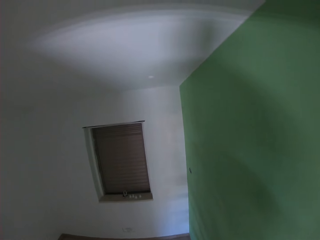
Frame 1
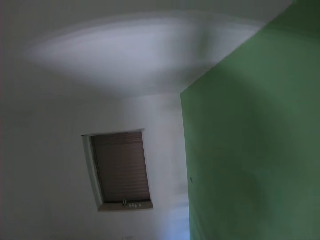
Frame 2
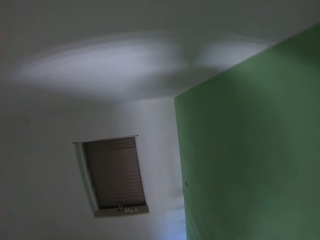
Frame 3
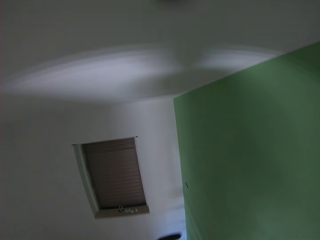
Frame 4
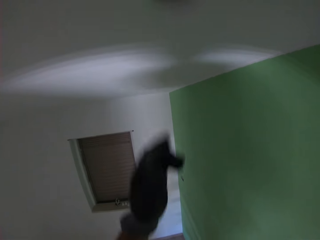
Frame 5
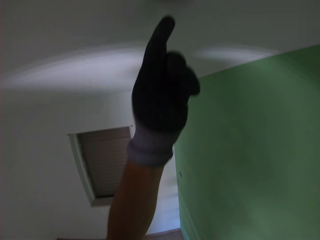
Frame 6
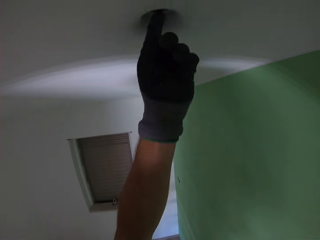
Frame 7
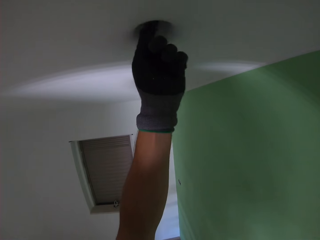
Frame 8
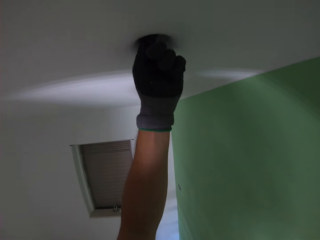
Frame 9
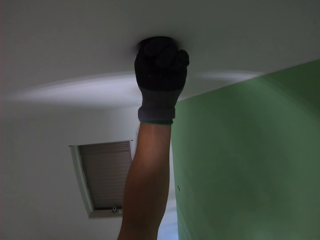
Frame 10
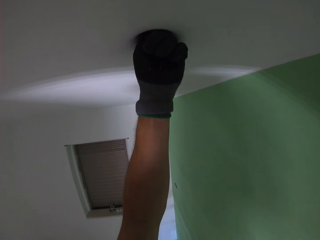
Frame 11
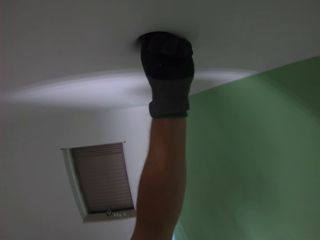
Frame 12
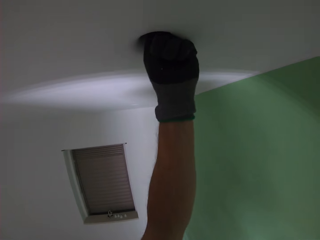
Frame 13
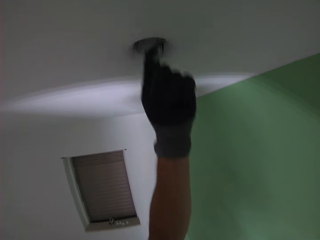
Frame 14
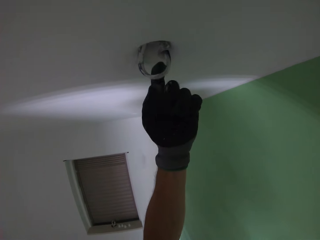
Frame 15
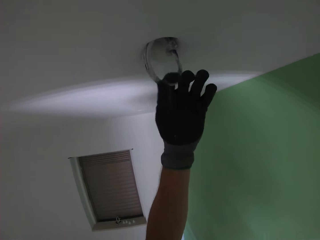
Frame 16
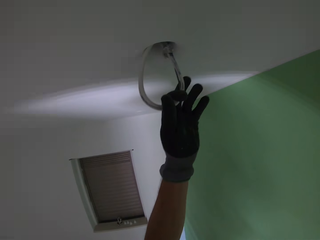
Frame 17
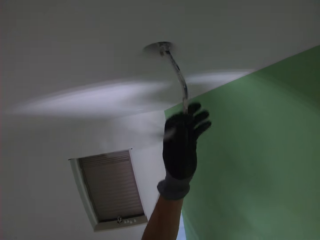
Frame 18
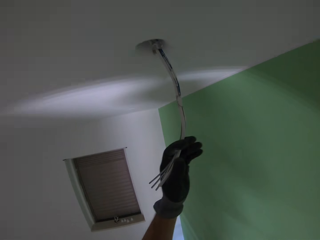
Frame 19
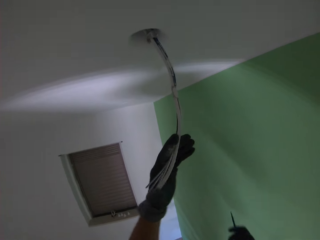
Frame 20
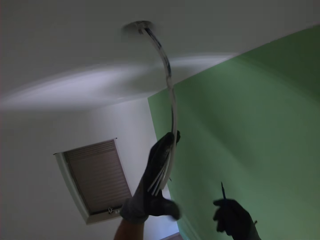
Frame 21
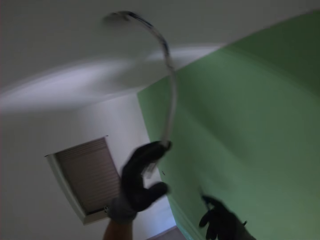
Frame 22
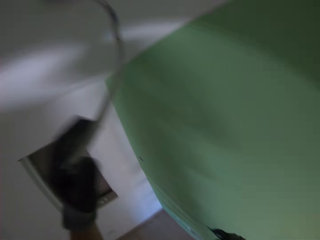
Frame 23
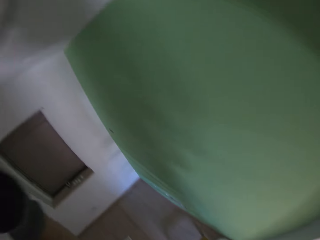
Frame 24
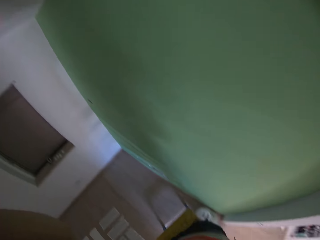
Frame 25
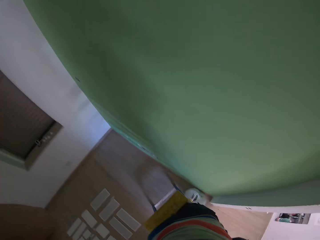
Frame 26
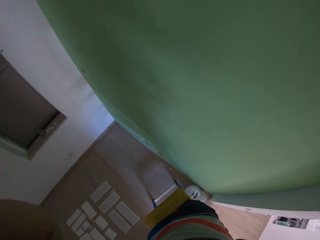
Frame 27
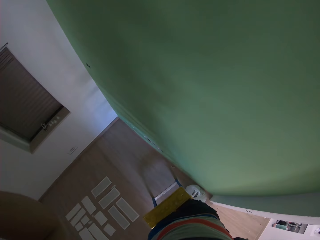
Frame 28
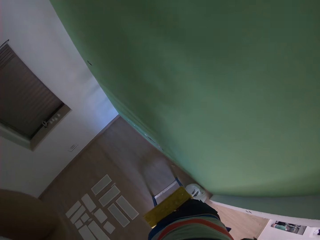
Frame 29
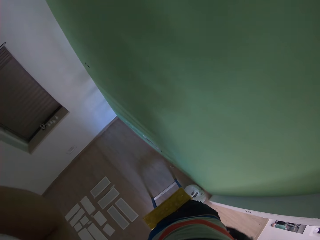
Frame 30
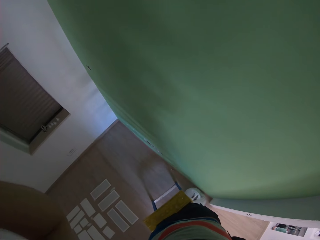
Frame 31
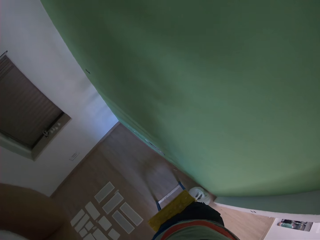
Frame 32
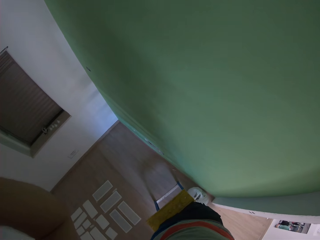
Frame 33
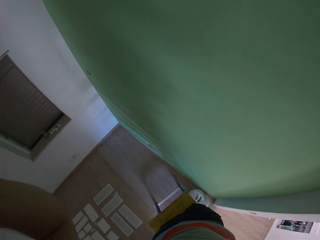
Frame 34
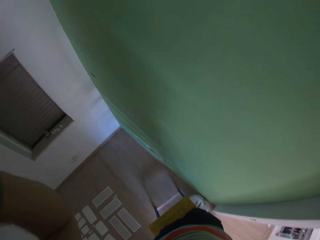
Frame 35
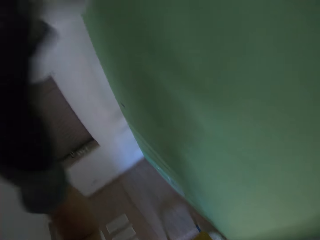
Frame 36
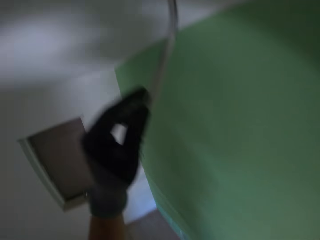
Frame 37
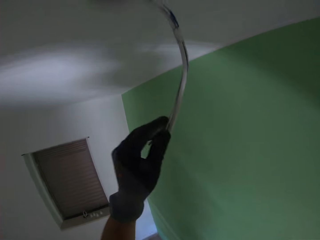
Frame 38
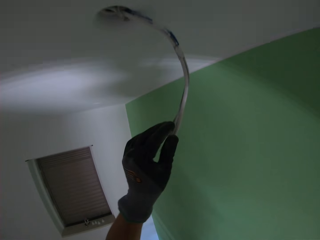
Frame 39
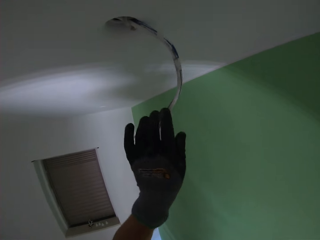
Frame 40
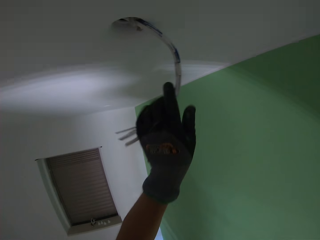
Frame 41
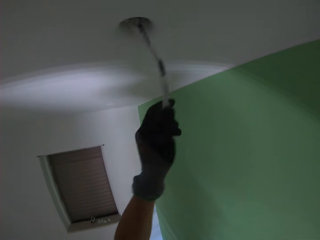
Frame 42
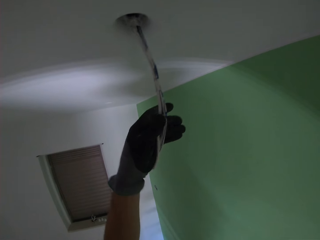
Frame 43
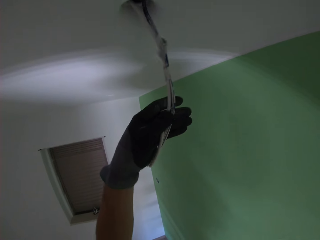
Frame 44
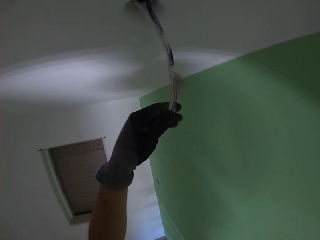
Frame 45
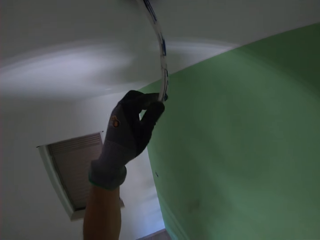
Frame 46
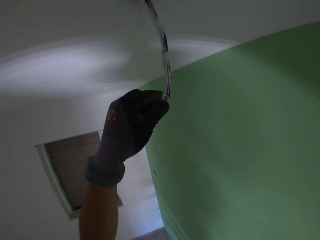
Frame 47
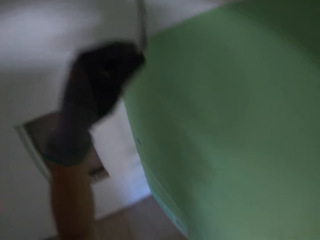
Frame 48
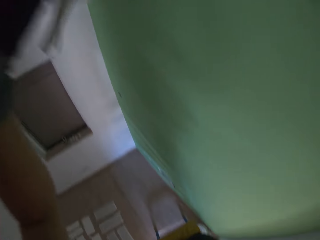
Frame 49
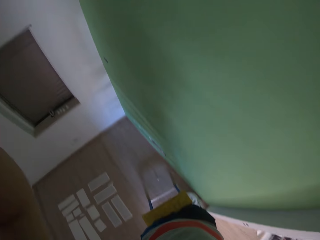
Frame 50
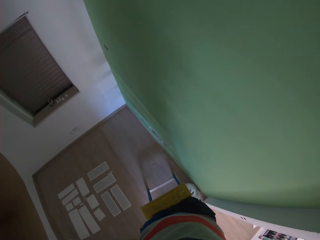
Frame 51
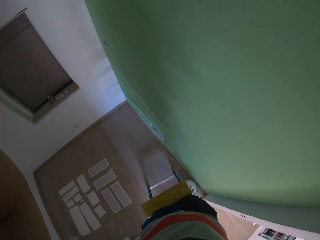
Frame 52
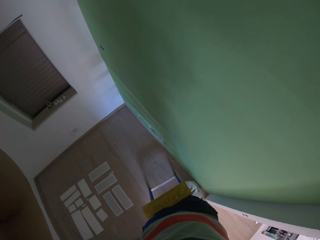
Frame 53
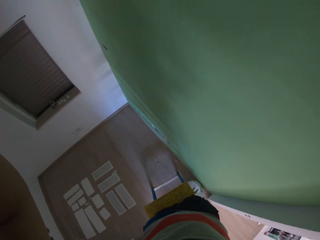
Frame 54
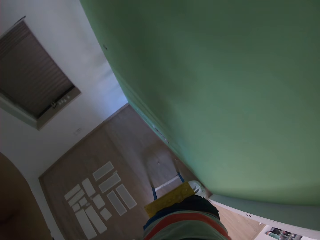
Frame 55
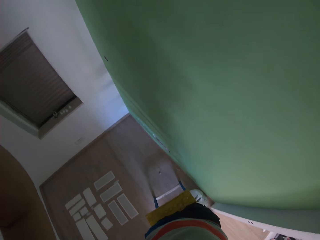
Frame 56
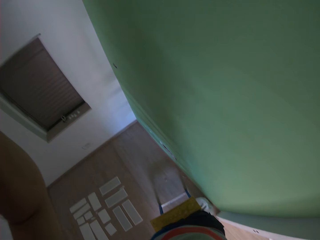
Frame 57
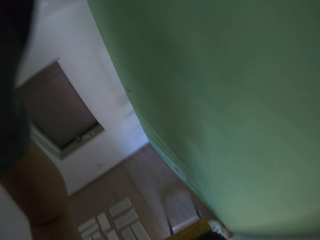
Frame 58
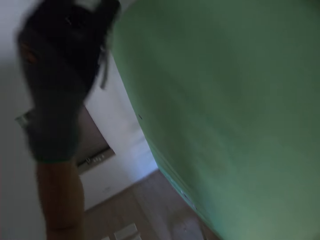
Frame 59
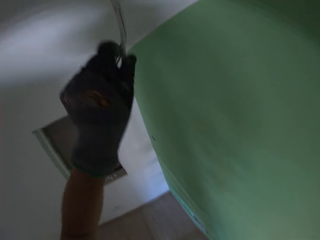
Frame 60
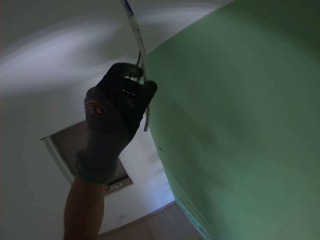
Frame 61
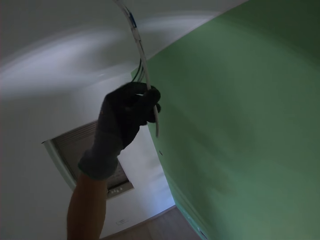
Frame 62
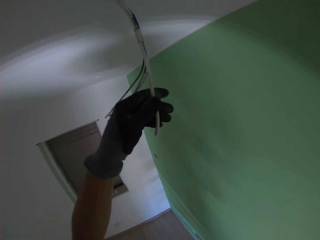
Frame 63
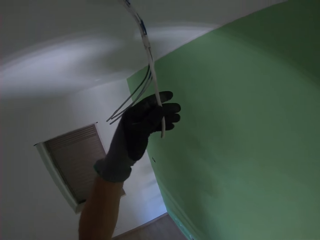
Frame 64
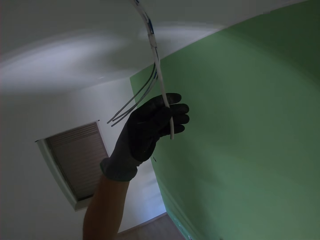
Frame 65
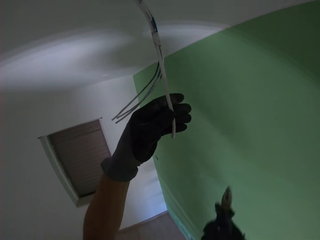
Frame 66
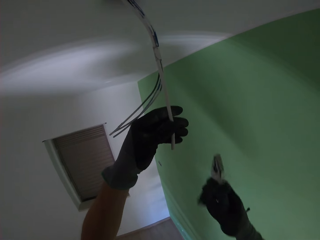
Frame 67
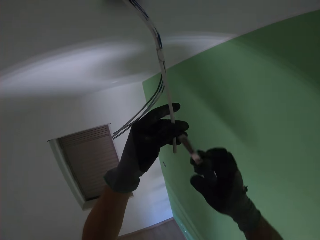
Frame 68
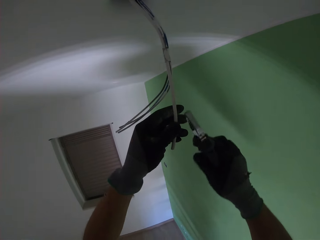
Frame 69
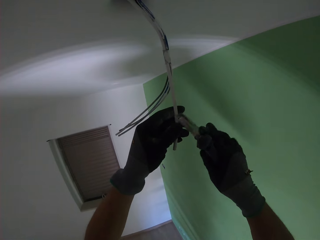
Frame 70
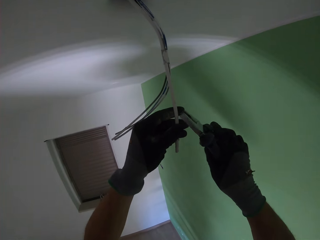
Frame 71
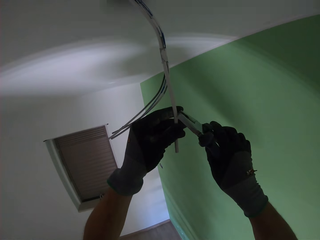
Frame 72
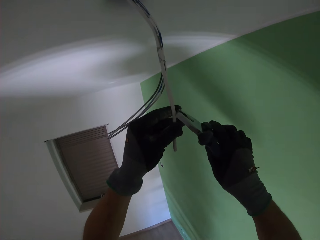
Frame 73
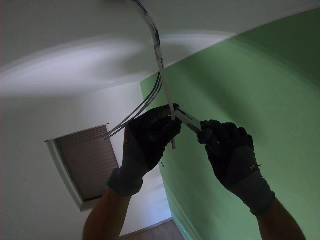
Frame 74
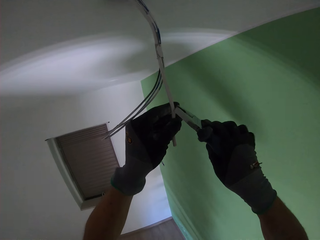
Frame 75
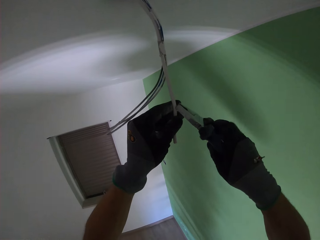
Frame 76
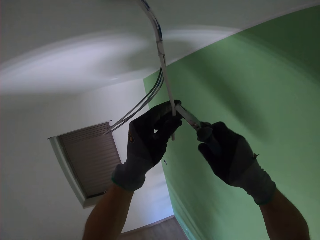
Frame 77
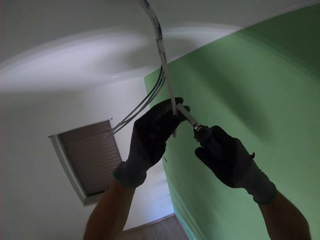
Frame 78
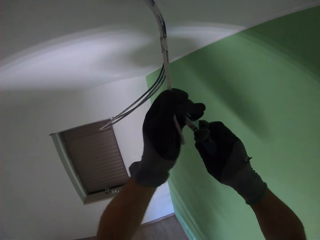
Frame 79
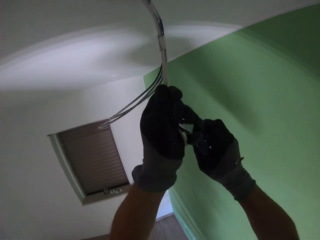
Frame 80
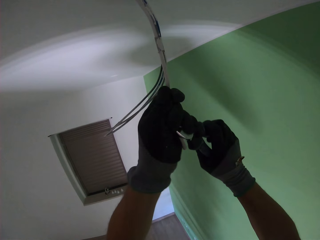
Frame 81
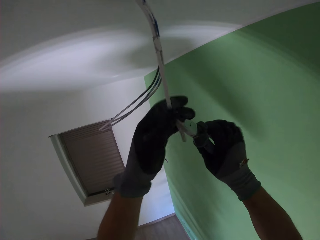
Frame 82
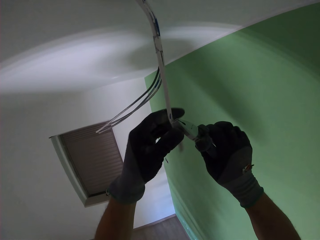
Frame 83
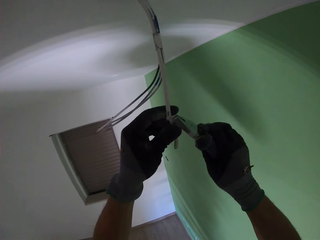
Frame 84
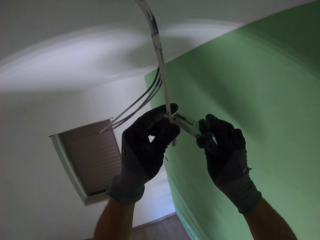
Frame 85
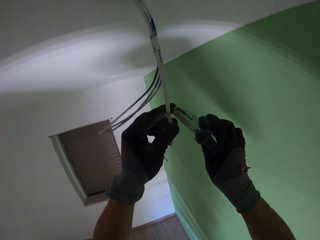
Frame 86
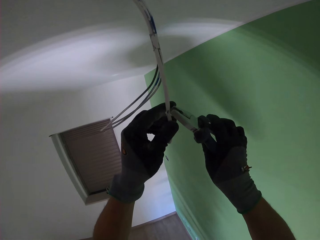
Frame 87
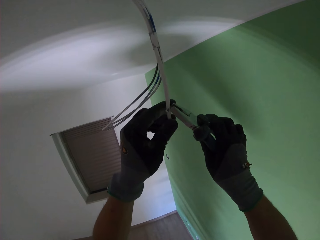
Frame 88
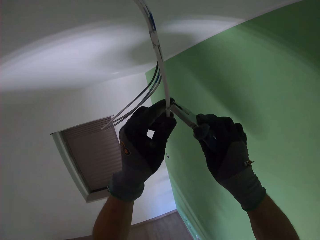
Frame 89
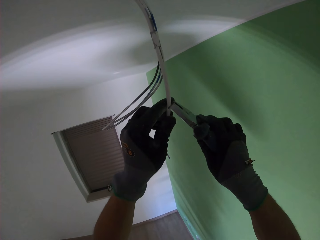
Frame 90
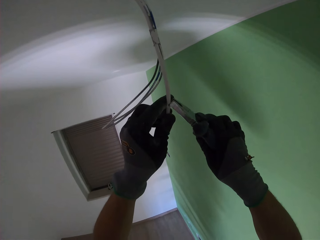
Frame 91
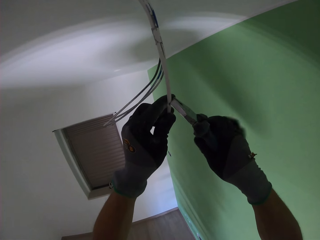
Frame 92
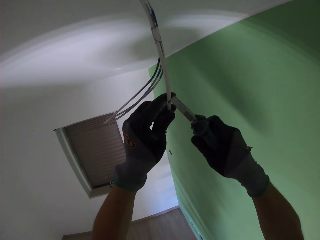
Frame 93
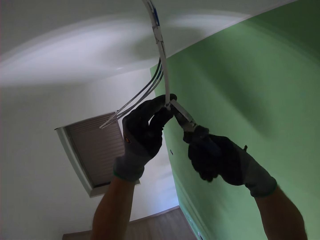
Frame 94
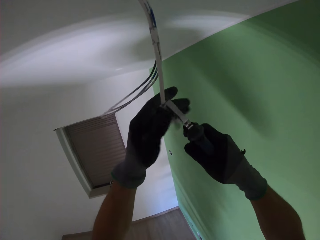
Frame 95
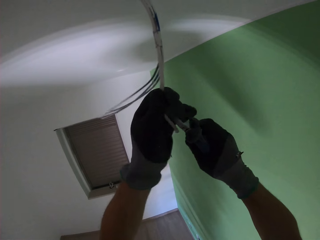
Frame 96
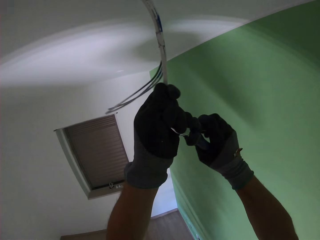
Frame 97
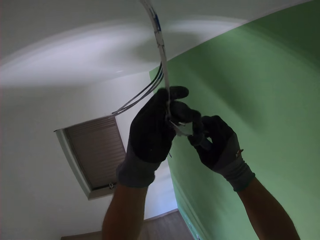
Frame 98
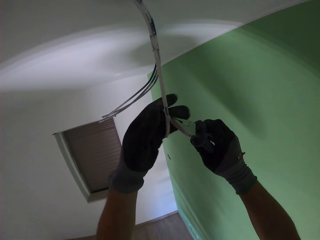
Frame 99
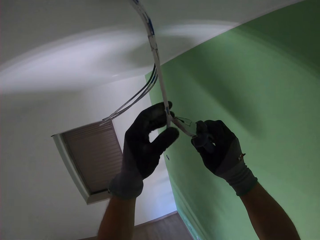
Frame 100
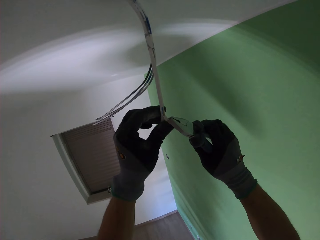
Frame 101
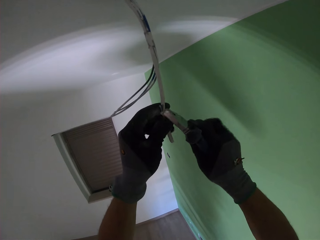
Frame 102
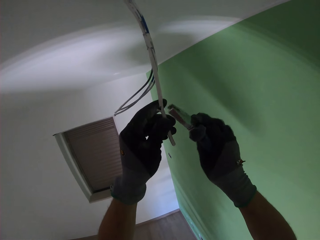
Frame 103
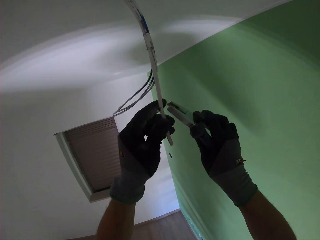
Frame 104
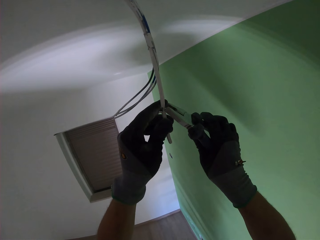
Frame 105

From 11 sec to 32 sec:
The camera wearer brings down some cables from the ceiling with his left hand. He looks around. He peels off the jacket at the end of some part of the cables with the pliers.
